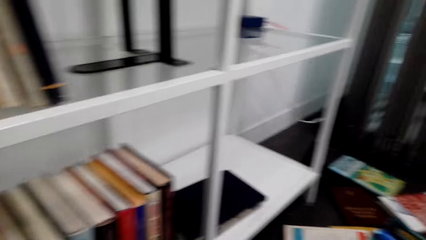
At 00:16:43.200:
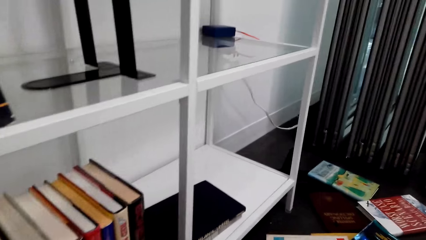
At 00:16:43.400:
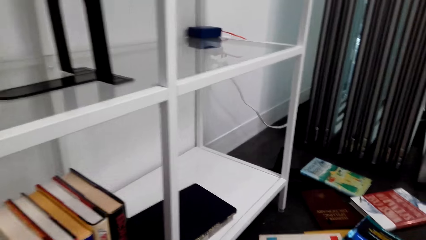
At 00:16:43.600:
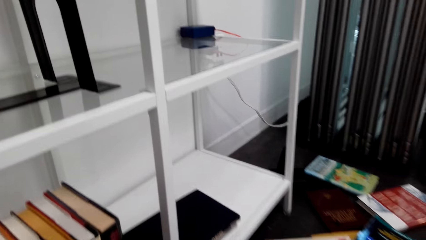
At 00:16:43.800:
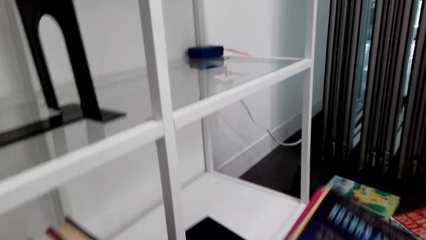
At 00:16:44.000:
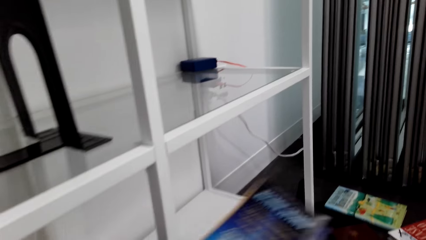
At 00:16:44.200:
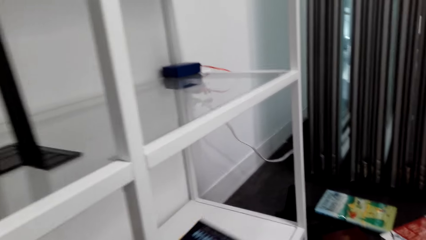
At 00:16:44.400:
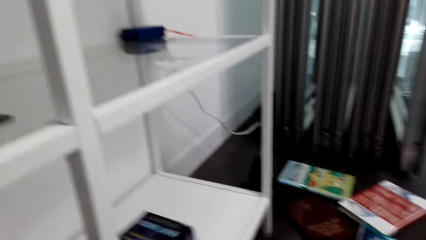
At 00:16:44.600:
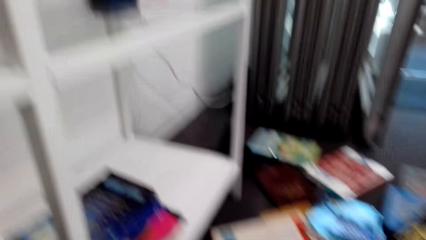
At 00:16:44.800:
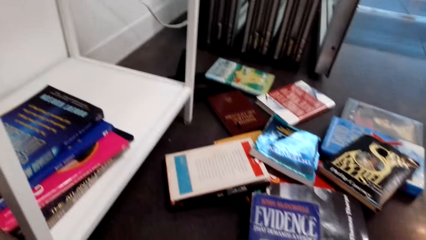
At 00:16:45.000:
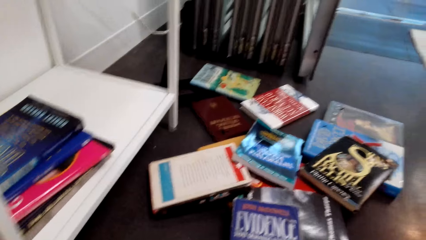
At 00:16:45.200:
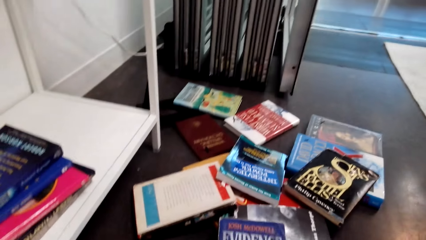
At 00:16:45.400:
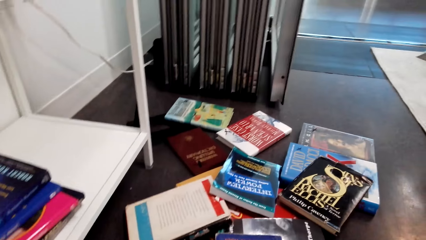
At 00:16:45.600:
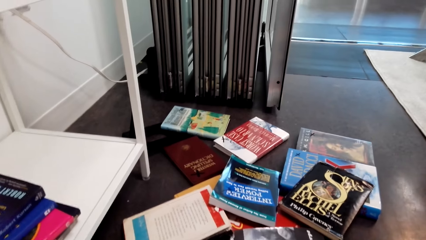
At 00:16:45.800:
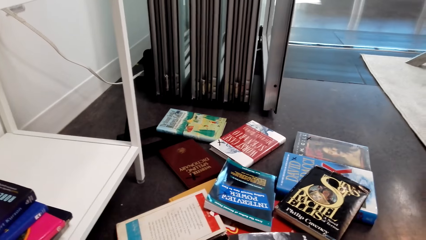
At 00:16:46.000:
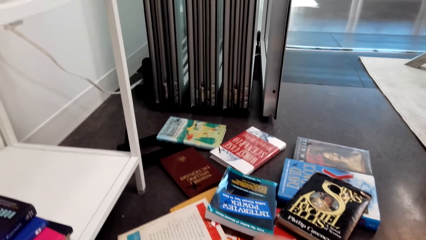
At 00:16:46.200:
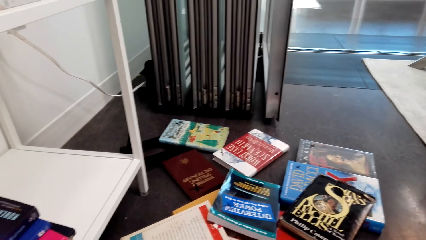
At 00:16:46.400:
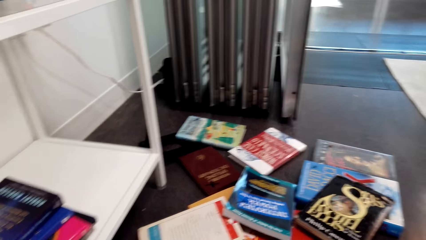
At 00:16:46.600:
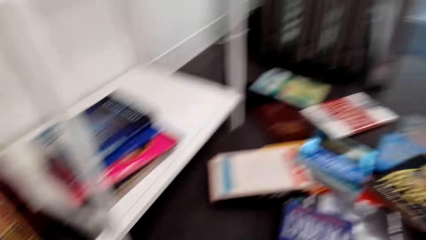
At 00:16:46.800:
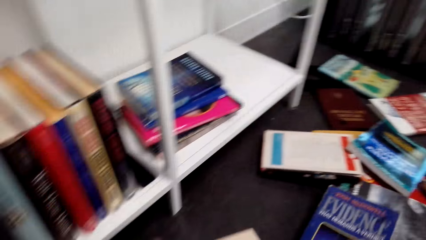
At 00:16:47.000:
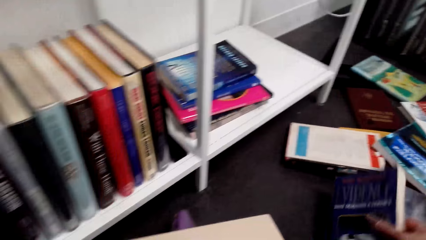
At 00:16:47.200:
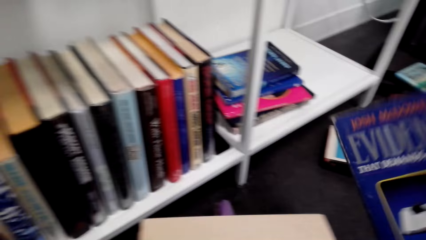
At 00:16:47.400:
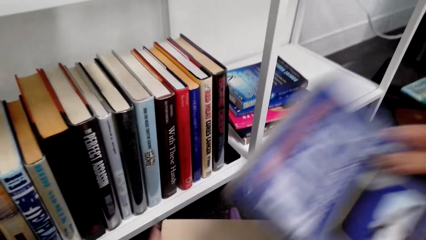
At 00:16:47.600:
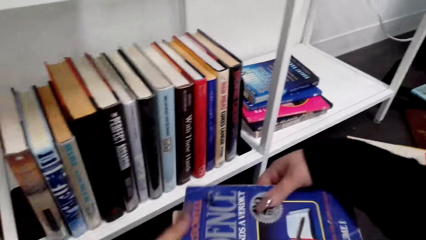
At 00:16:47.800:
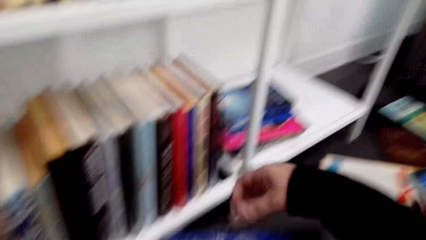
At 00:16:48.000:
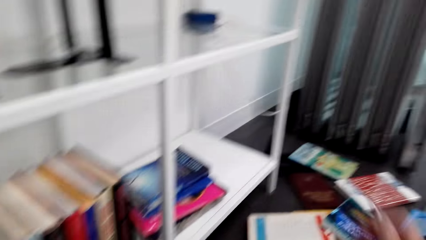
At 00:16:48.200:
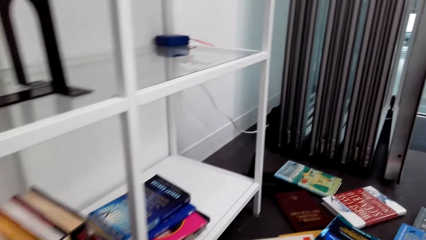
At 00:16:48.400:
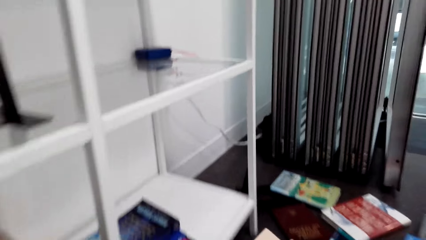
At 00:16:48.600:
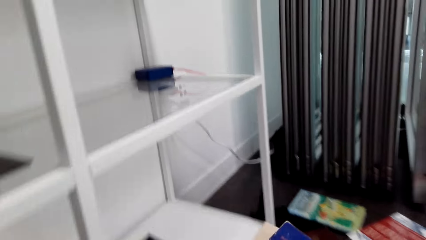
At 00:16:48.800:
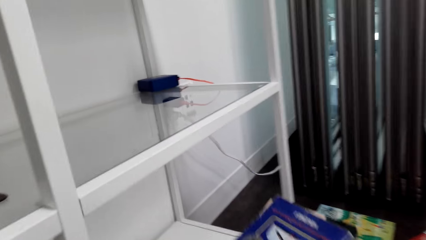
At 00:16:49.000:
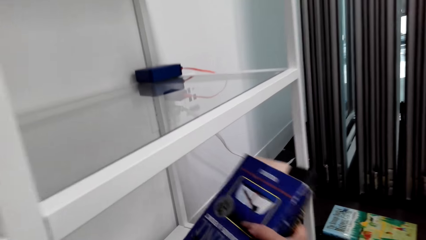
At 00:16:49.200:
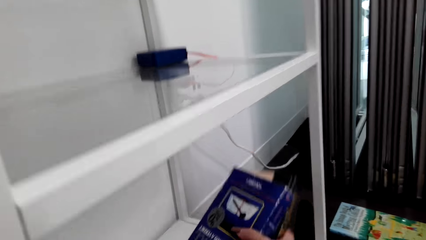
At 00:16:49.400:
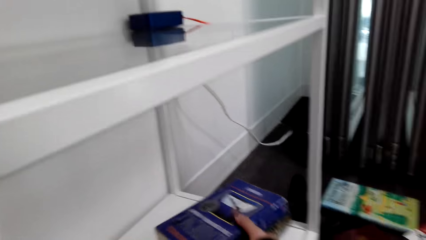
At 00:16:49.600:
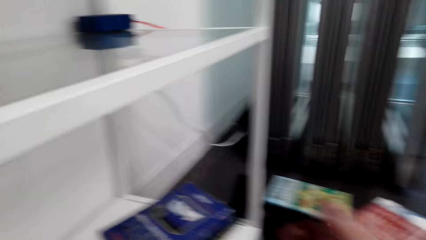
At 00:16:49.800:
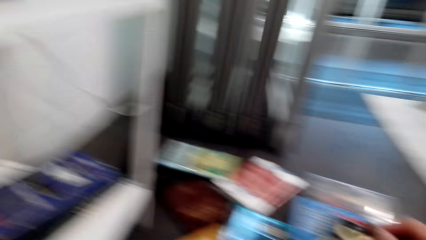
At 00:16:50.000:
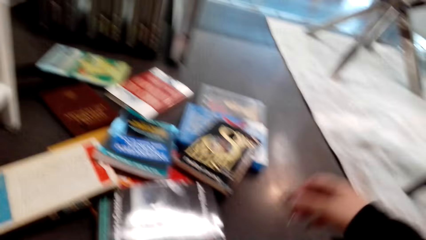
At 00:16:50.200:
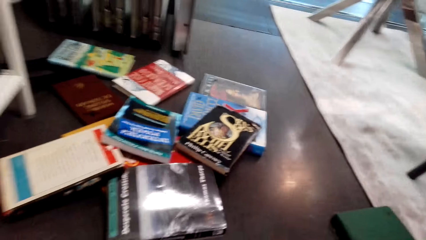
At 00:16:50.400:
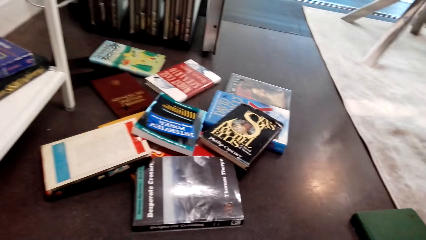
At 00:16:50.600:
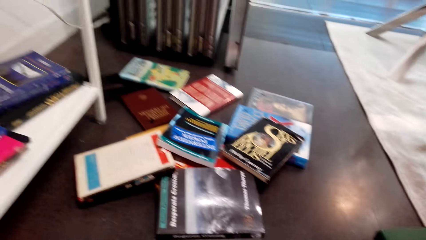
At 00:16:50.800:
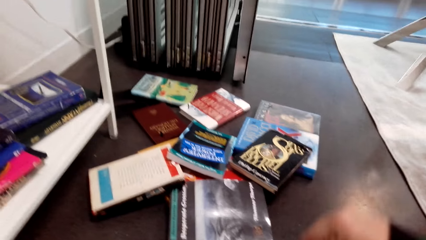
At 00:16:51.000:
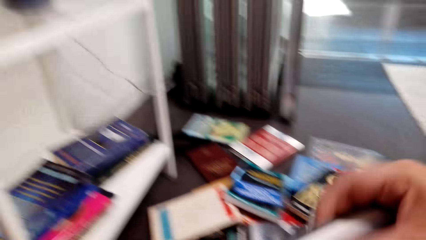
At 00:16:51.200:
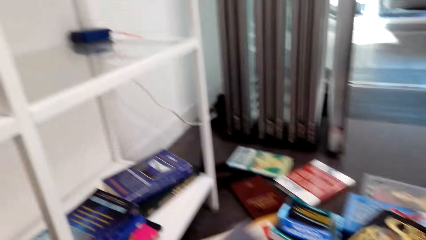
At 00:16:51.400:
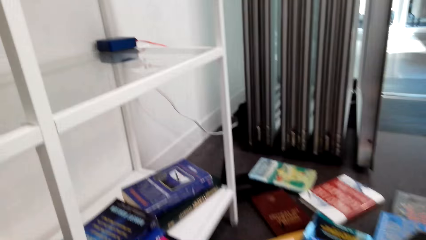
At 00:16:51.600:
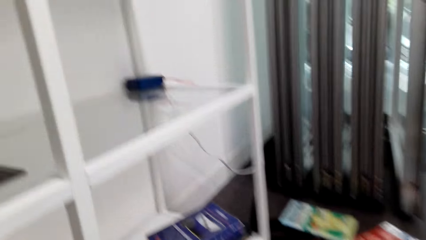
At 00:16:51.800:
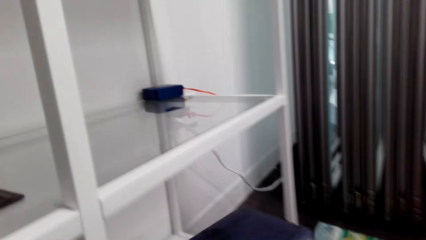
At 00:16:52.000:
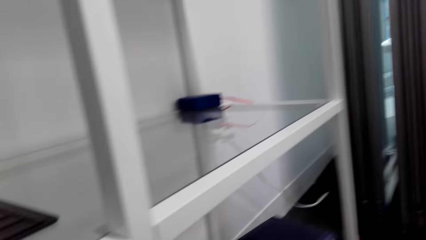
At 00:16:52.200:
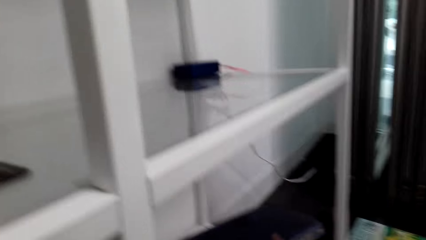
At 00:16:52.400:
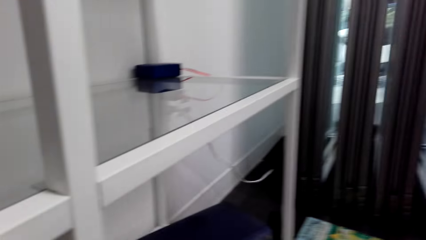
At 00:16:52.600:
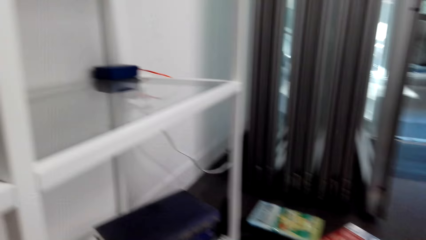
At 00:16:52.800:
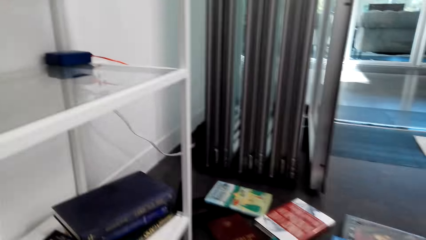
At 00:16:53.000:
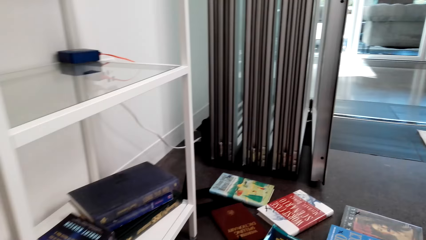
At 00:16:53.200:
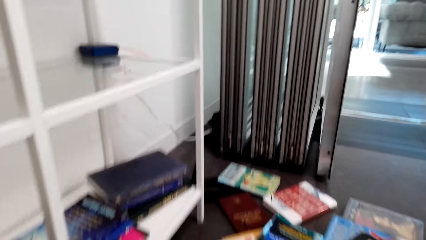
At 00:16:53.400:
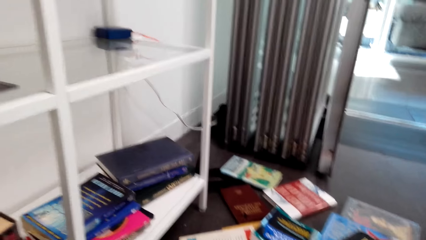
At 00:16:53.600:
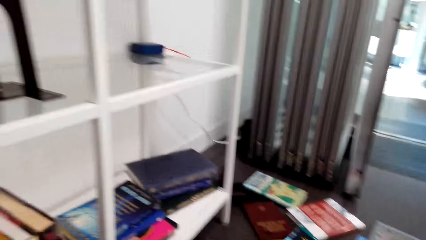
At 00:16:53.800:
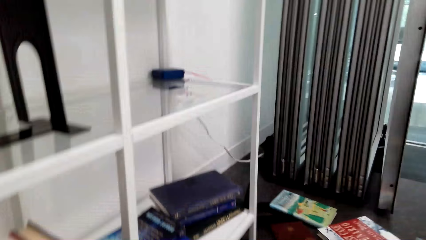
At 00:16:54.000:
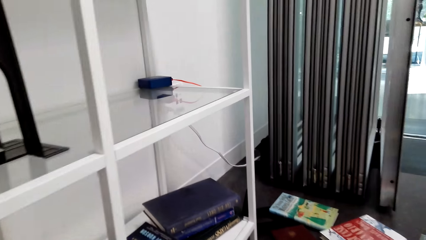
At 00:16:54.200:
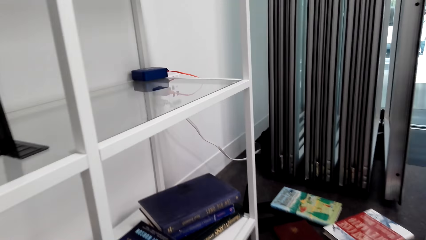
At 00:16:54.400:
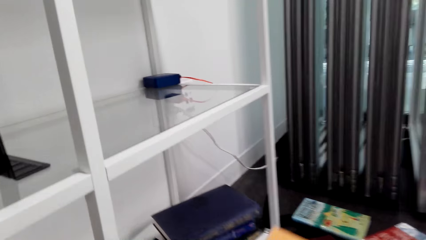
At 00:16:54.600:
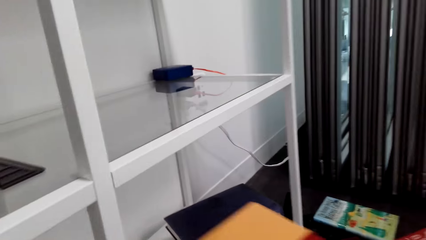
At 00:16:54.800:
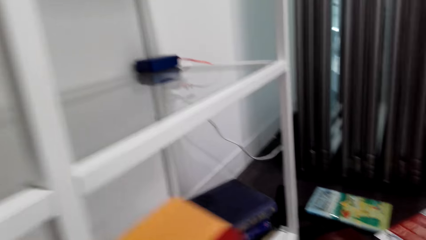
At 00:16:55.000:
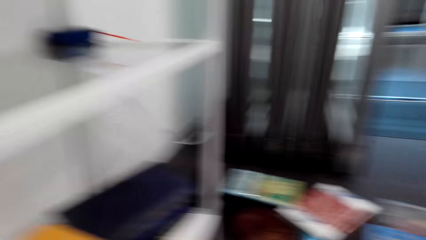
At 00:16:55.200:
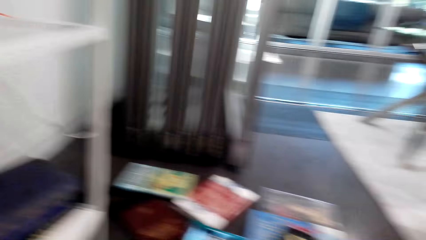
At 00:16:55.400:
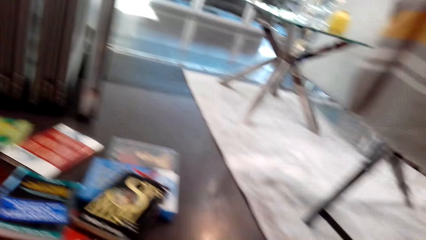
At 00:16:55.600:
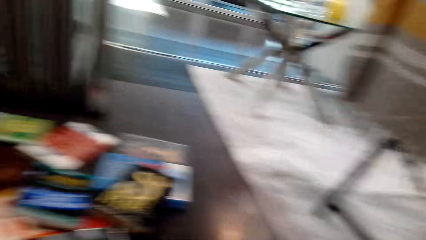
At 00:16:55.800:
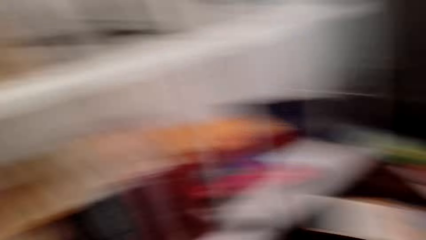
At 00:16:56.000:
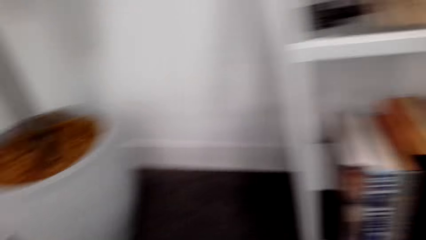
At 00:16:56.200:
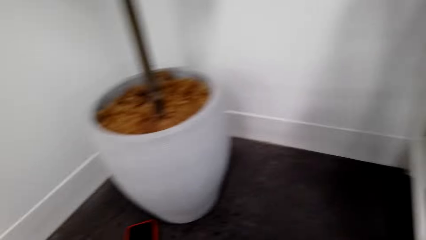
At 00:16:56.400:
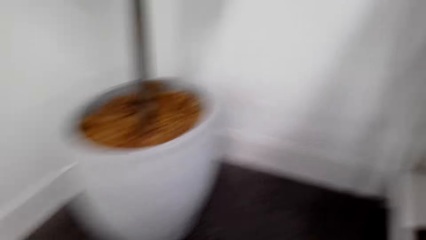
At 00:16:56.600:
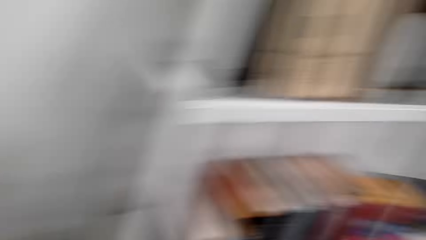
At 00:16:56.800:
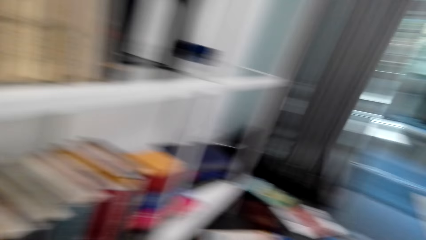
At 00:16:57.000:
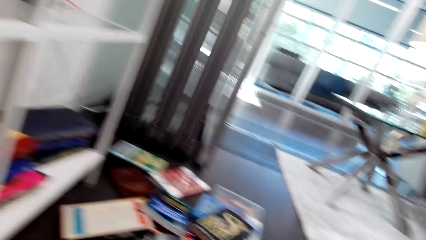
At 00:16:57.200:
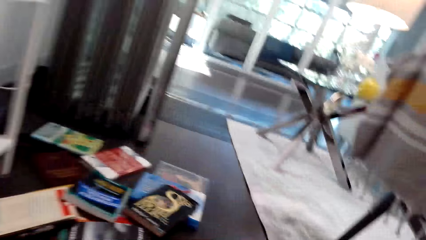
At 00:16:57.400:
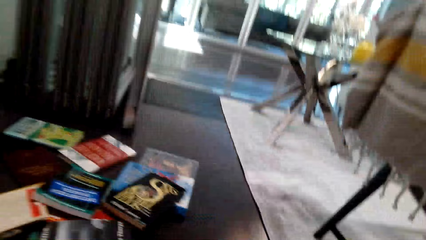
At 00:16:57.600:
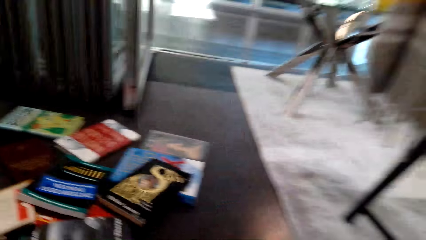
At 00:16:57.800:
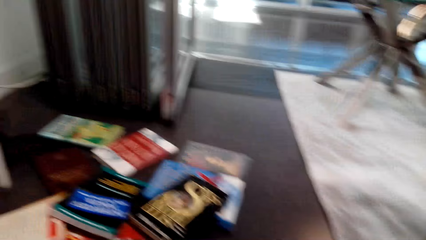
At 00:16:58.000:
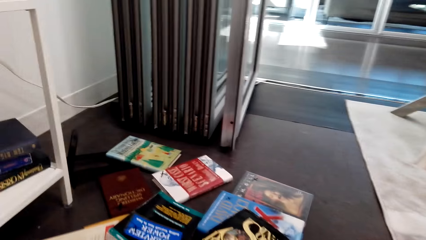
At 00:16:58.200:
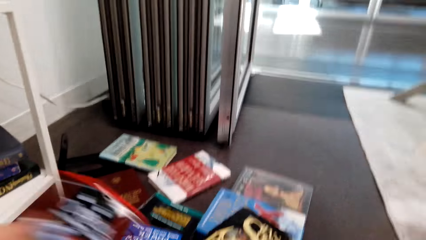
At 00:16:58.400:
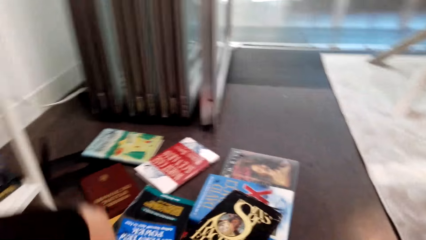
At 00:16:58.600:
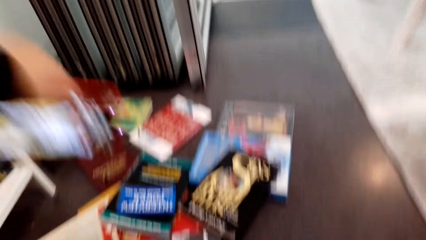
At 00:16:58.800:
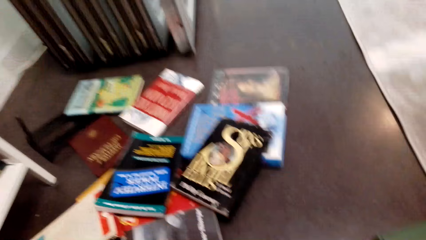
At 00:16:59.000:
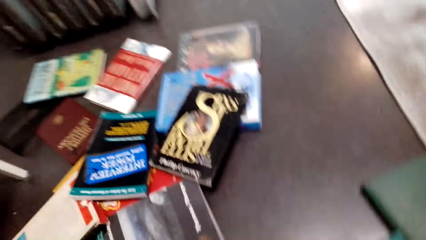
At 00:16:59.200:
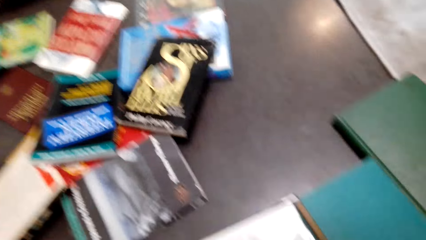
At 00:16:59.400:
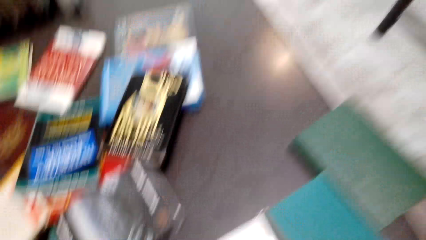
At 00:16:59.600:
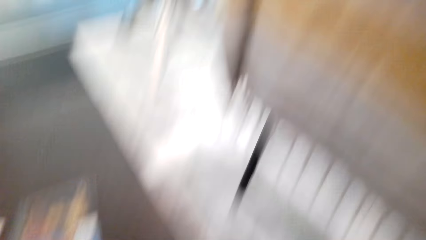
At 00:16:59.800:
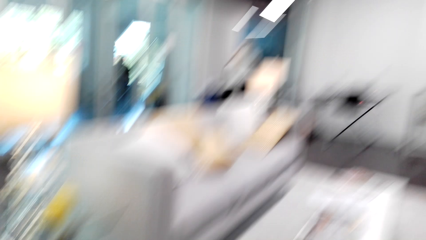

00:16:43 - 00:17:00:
The camera wearer looks at the books on the shelf. They put the book on the shelf. They look at the books on the table. They pick up the book. They put the book on the shelf. They look at the books on the table. They hold the book. They look at the shelf. They look around the room. They look at the books.
